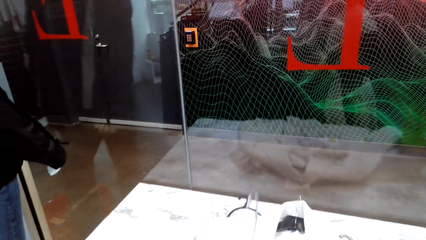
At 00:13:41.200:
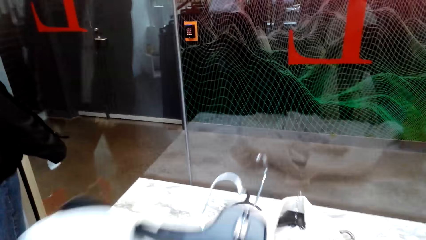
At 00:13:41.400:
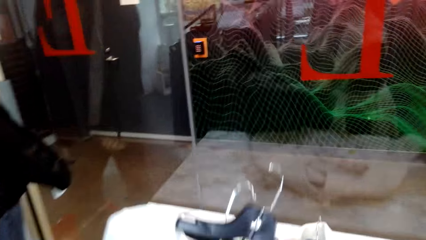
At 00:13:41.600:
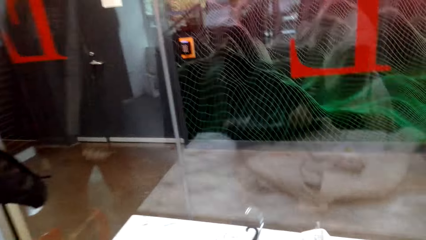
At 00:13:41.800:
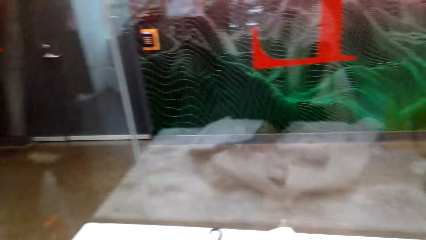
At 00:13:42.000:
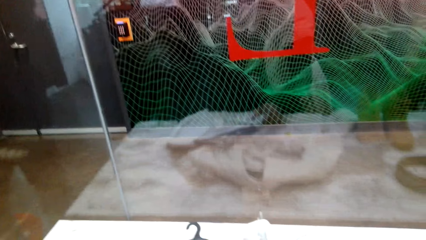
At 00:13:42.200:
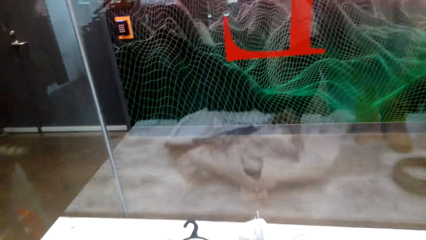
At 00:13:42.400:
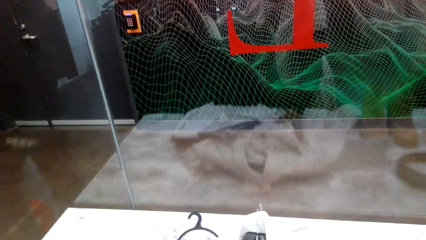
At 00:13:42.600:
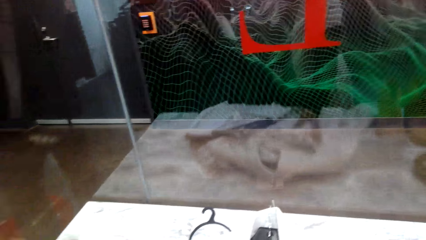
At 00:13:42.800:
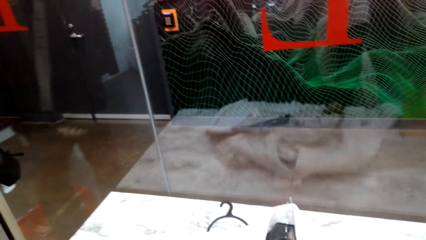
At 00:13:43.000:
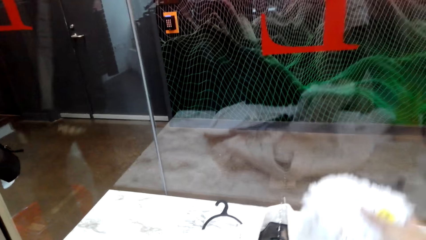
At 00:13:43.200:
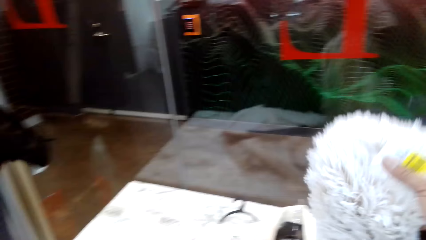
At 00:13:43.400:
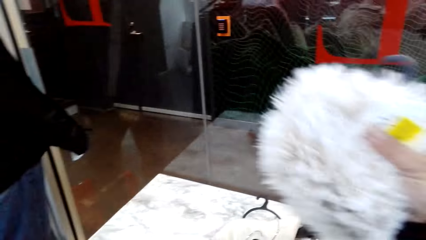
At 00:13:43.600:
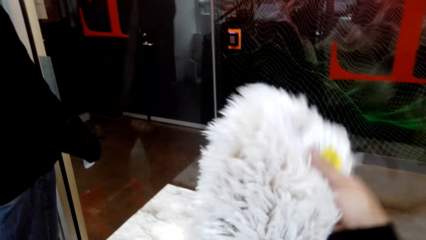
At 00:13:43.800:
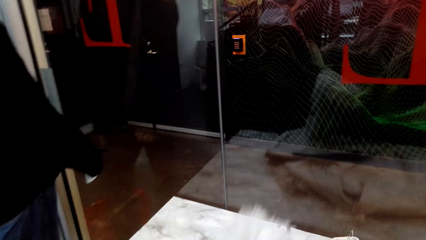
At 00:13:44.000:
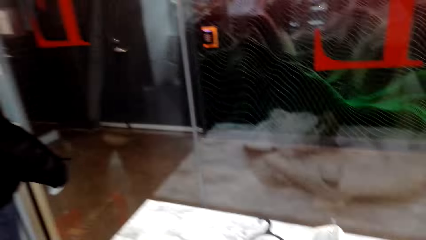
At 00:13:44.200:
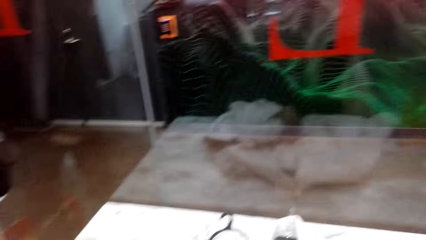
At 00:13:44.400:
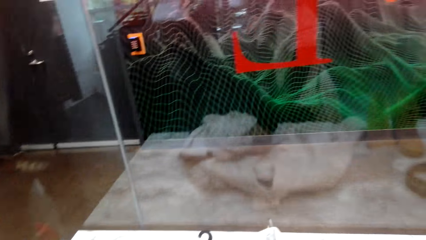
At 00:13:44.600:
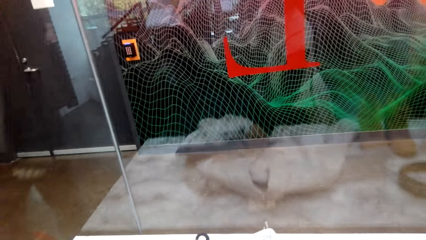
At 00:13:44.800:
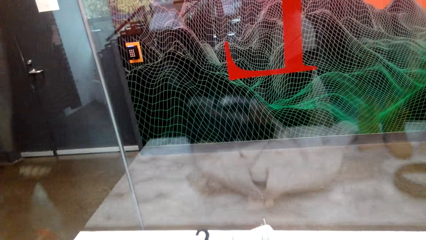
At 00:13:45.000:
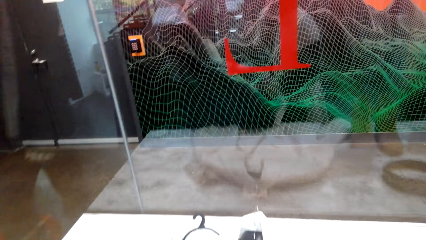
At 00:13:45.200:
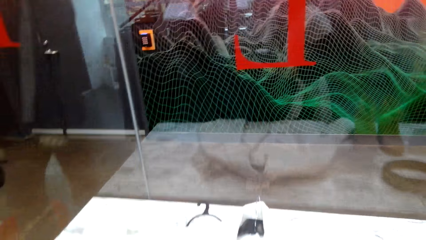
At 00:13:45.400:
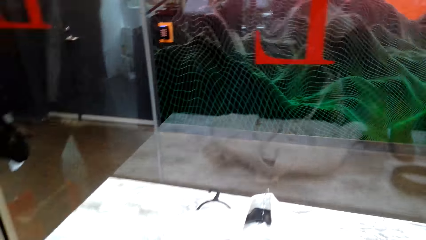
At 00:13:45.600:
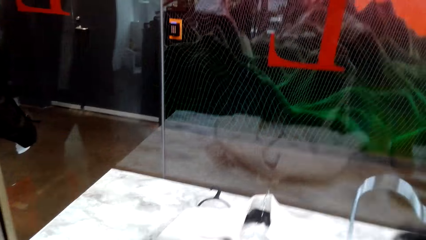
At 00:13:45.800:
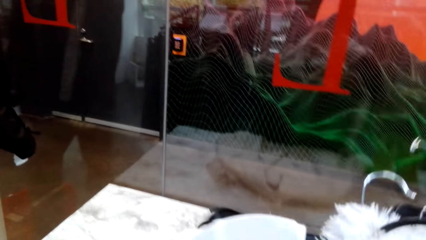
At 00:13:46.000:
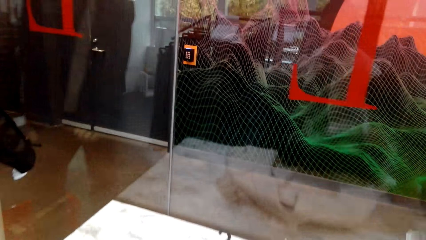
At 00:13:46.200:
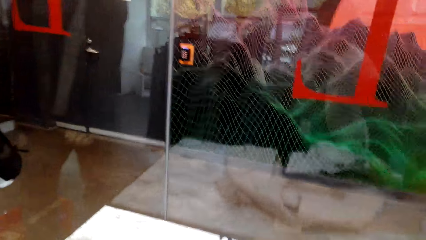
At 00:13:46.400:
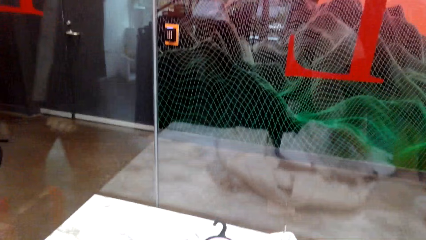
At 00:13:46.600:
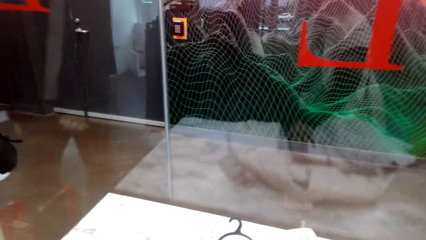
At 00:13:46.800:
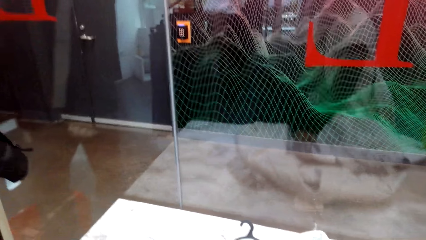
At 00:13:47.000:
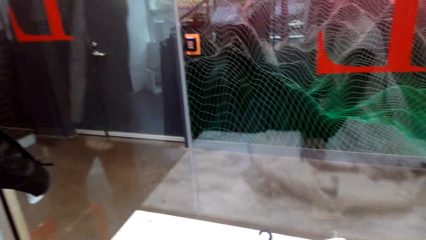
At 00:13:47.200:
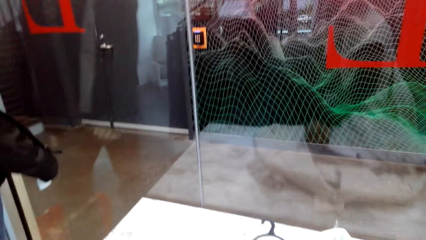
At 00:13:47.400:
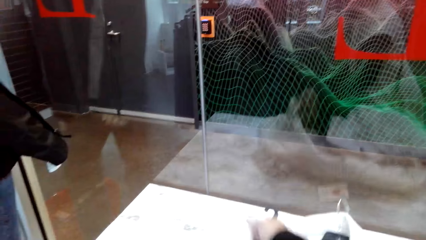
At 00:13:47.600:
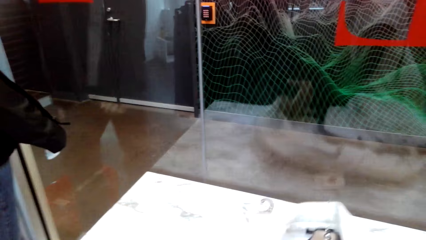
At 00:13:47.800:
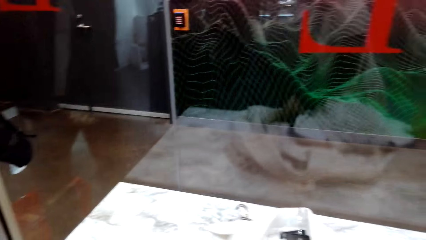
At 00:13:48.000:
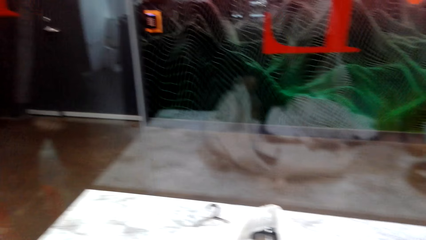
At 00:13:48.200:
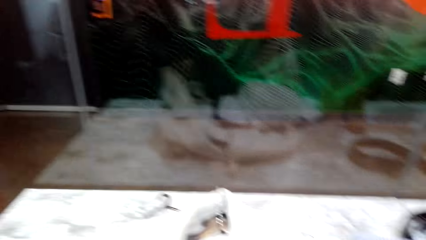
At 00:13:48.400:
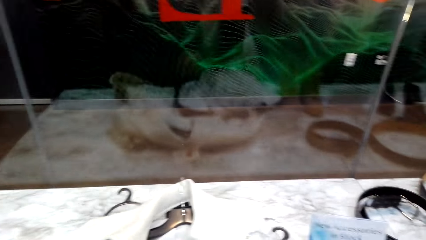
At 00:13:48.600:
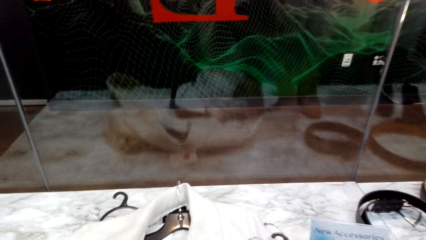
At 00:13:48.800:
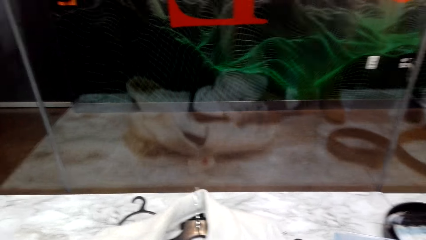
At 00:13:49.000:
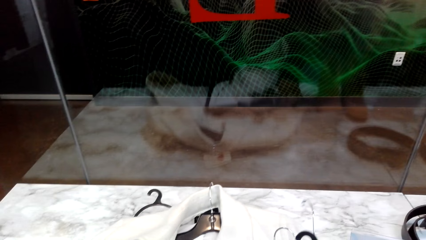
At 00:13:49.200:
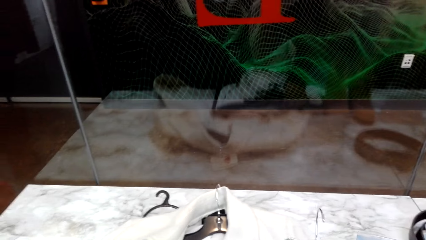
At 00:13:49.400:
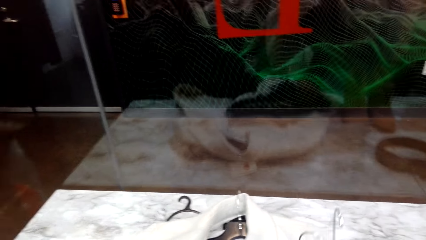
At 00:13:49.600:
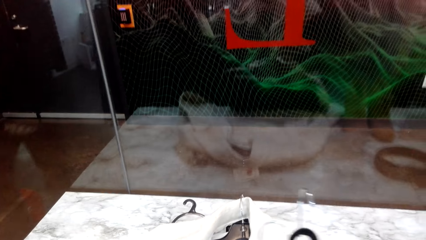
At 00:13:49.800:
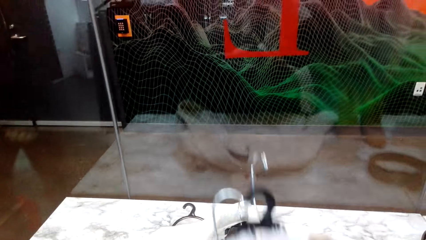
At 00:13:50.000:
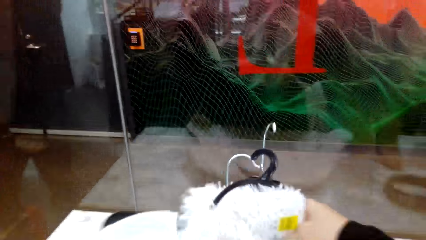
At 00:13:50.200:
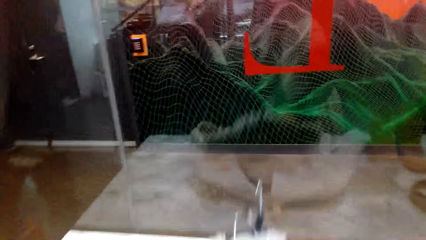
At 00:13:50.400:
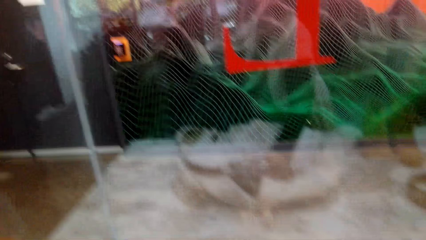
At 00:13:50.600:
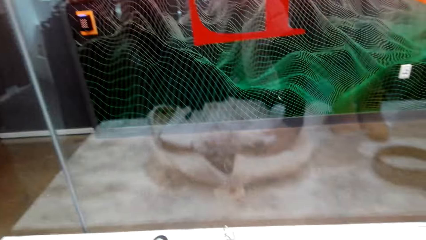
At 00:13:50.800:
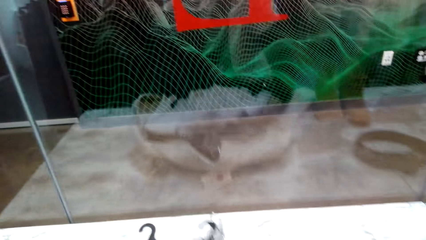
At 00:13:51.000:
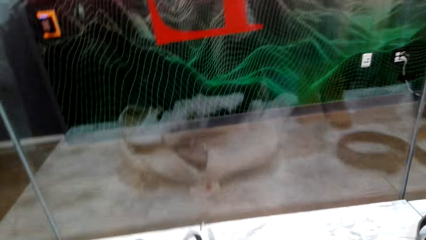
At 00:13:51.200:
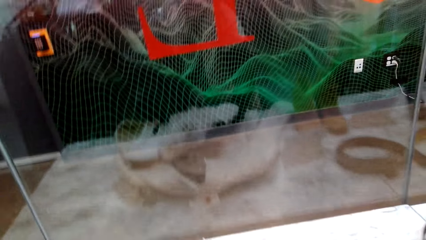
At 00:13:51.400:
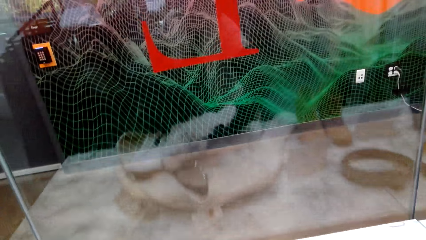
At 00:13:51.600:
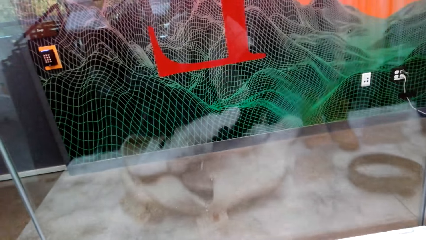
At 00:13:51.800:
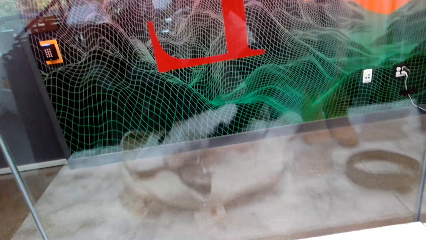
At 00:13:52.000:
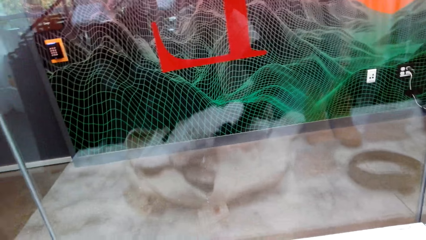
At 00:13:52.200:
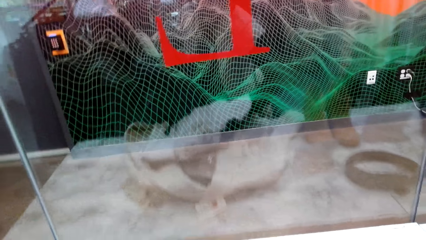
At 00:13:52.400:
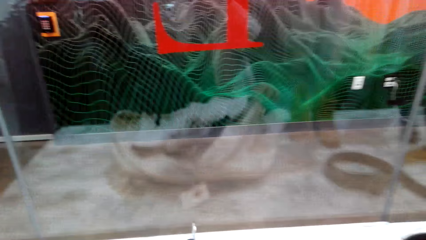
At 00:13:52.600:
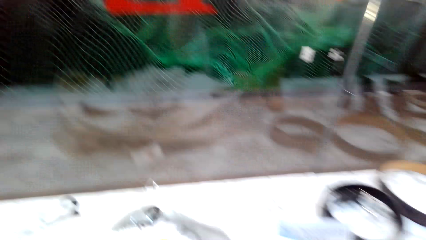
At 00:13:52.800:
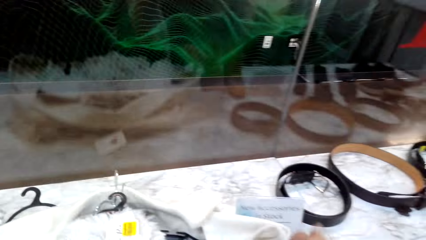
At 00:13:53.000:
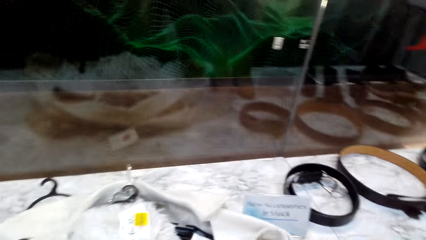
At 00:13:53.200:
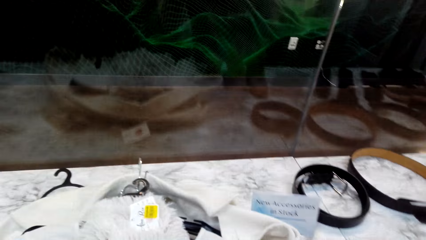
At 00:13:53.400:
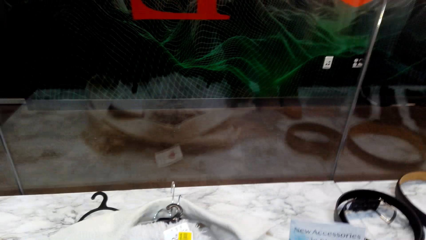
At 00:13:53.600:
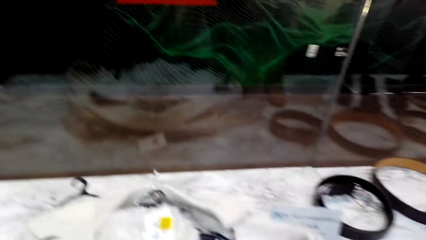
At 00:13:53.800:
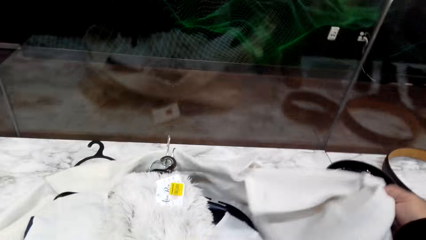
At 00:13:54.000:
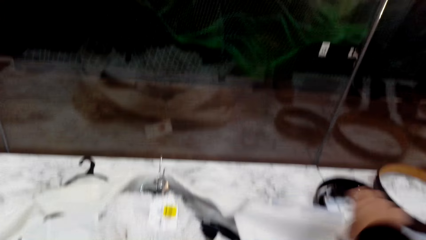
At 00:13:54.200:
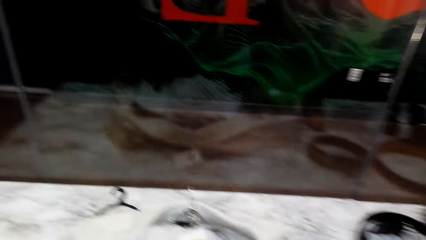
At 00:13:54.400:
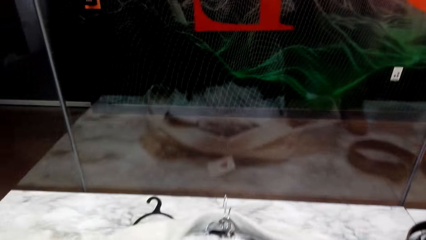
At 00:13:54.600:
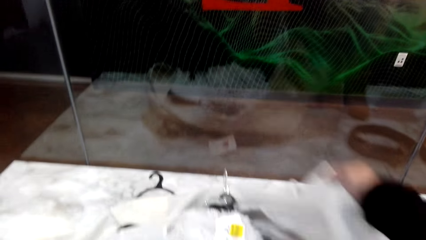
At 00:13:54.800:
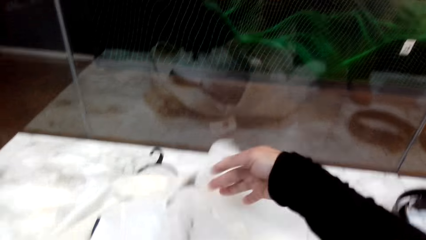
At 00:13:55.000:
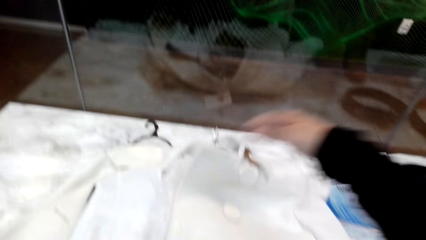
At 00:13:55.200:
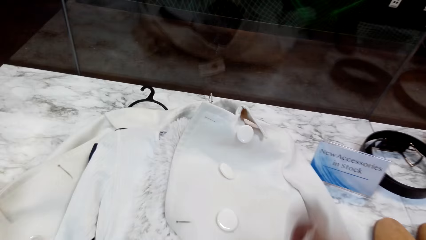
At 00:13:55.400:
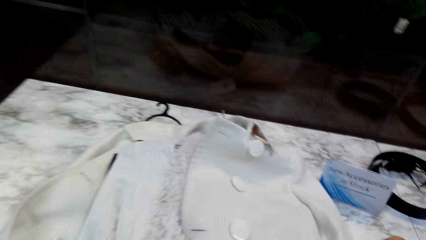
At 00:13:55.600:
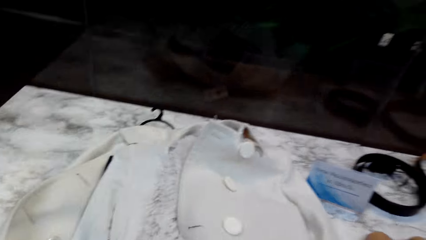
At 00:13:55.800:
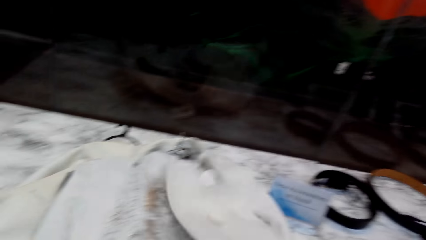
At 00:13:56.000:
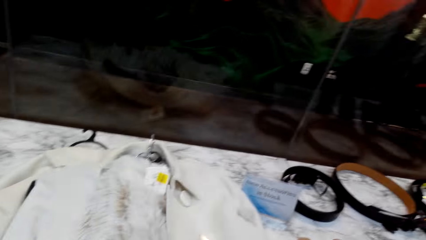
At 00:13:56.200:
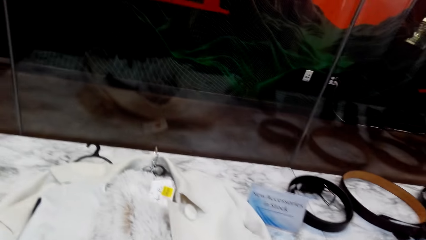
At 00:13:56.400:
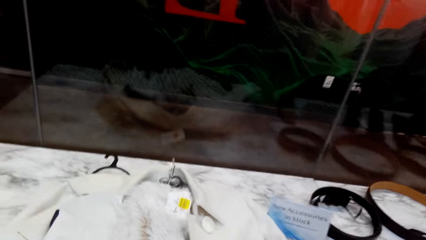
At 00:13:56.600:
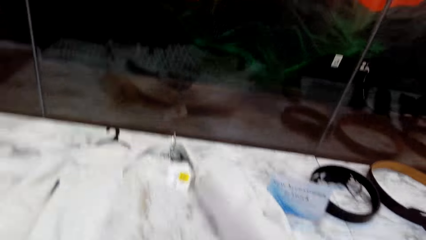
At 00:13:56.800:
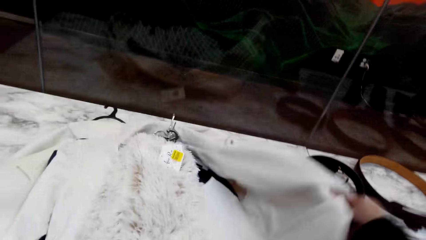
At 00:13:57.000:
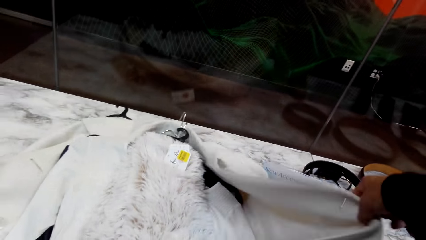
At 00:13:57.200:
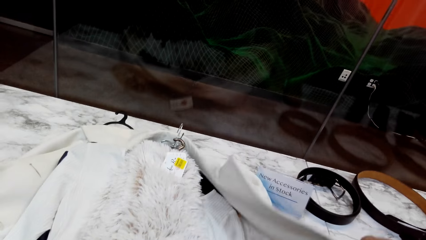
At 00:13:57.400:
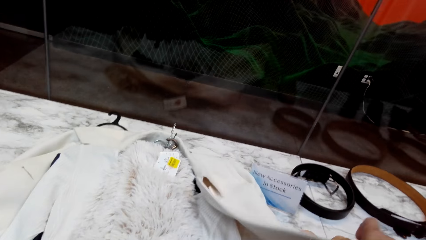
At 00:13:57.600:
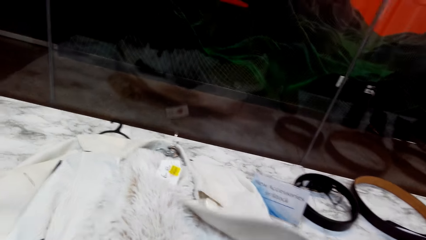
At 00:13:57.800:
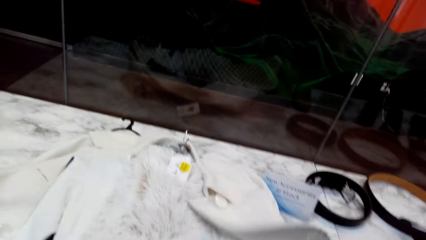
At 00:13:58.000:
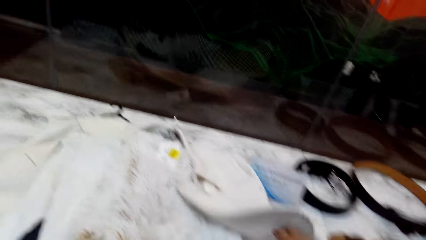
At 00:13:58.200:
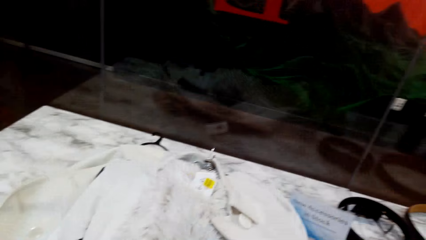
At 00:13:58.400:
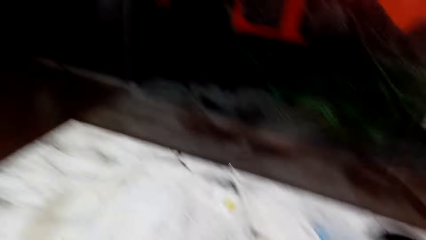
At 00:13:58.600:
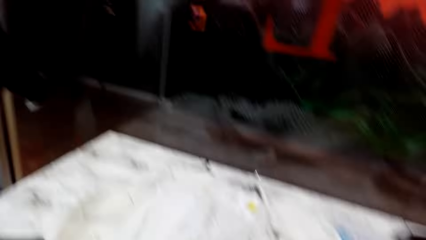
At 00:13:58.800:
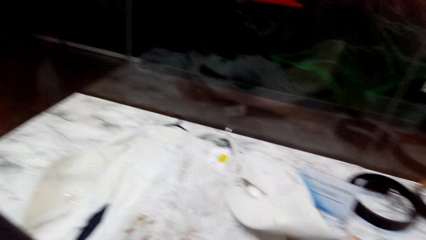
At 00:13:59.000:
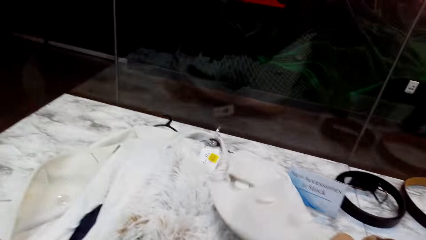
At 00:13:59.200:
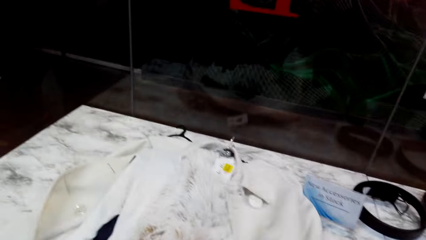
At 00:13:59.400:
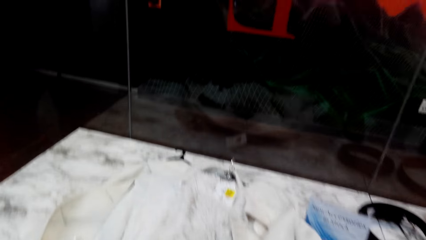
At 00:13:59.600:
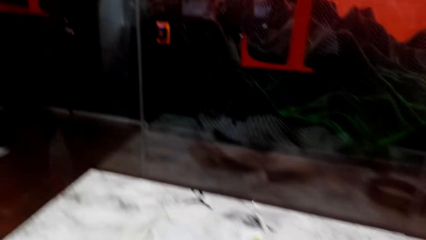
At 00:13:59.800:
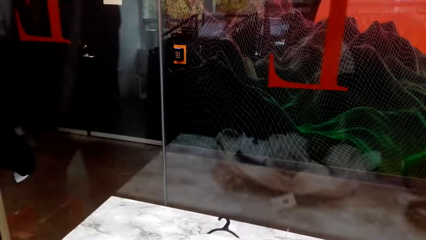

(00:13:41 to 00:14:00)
The camera wearer matches the clothes on the display table. They put the woolen scarf on a coat.
